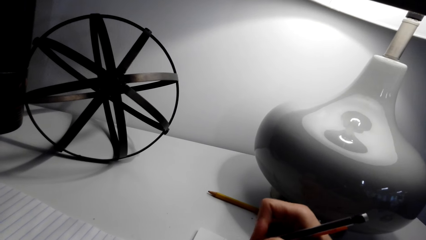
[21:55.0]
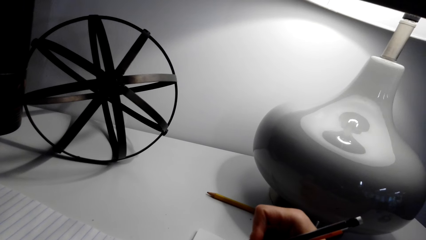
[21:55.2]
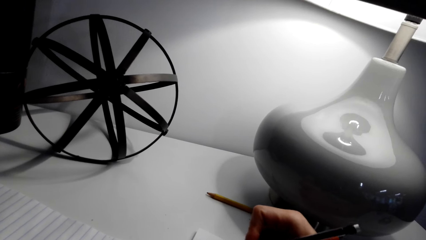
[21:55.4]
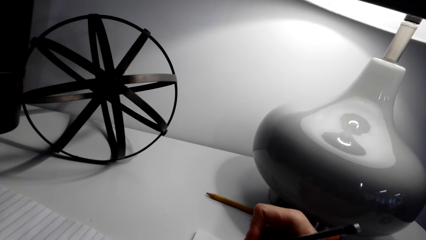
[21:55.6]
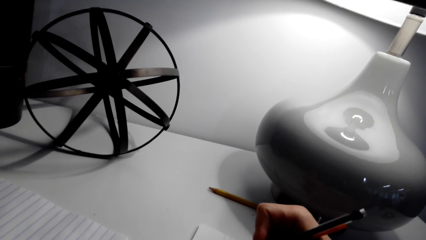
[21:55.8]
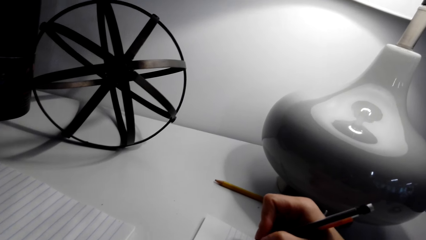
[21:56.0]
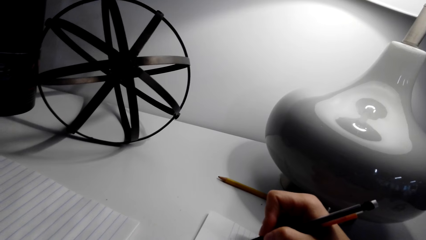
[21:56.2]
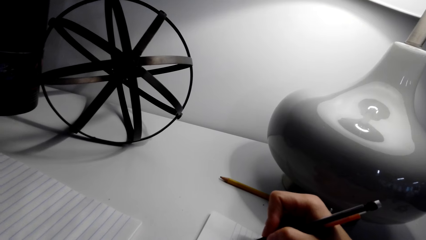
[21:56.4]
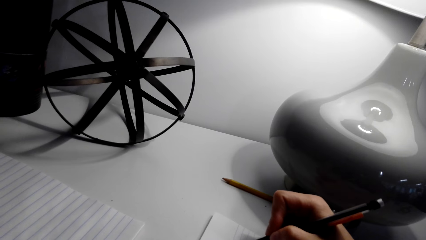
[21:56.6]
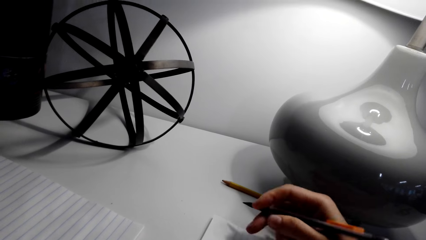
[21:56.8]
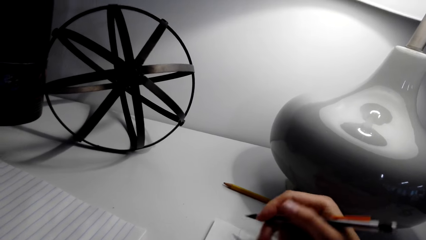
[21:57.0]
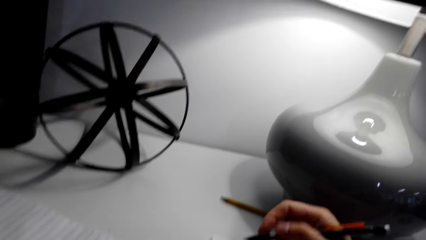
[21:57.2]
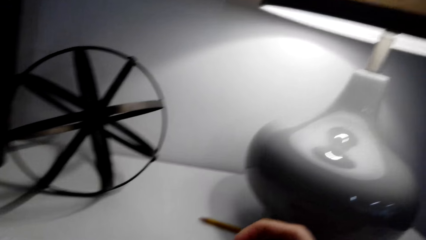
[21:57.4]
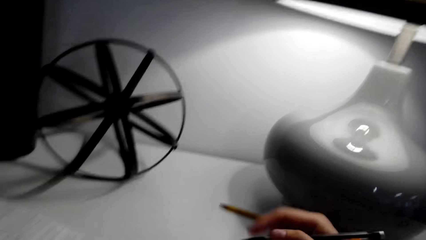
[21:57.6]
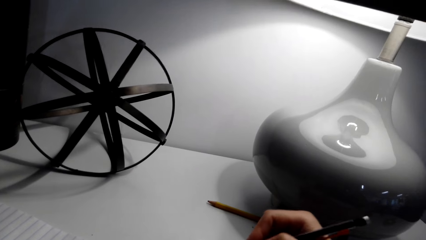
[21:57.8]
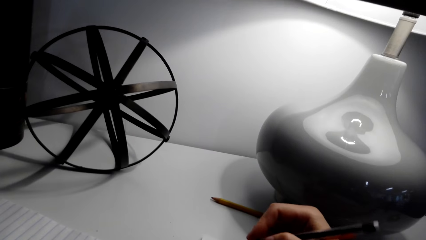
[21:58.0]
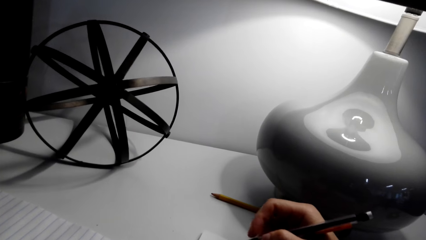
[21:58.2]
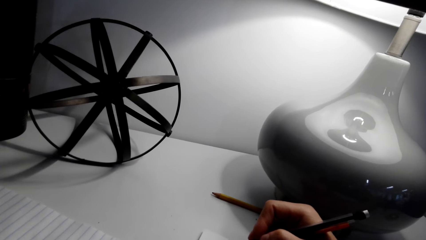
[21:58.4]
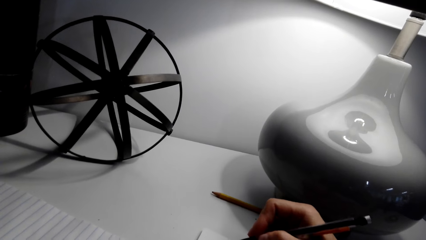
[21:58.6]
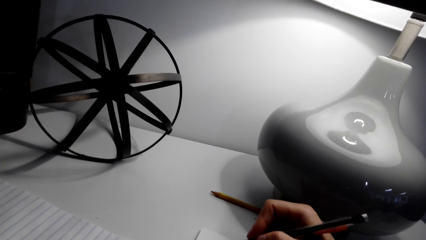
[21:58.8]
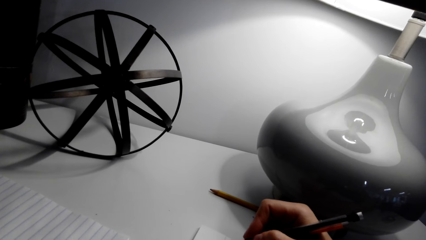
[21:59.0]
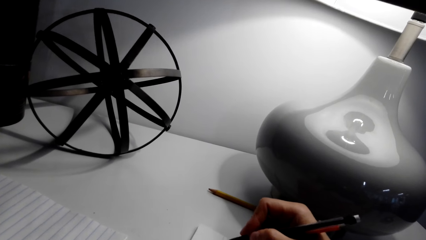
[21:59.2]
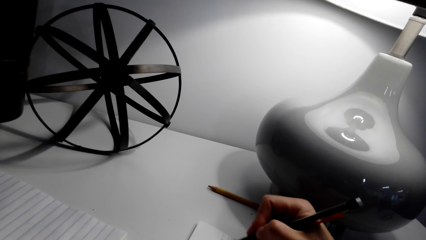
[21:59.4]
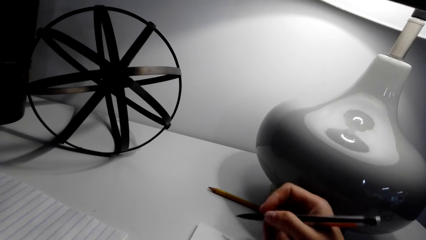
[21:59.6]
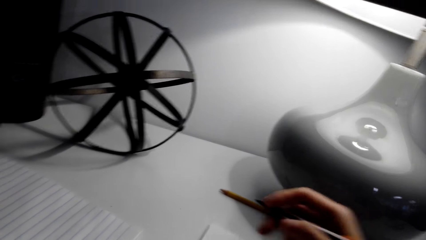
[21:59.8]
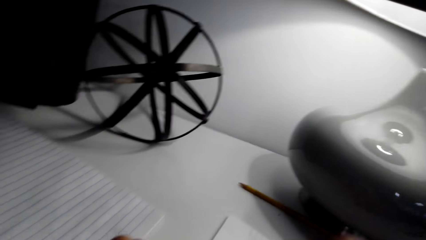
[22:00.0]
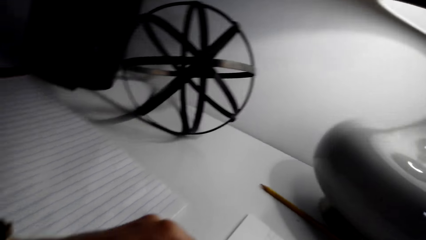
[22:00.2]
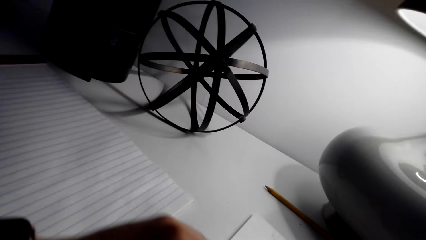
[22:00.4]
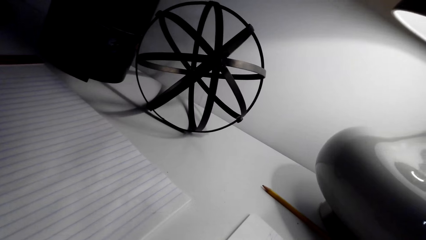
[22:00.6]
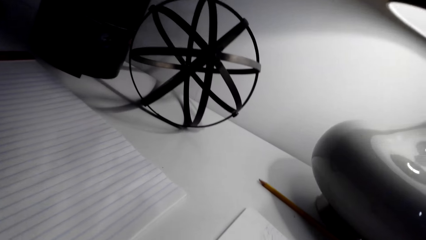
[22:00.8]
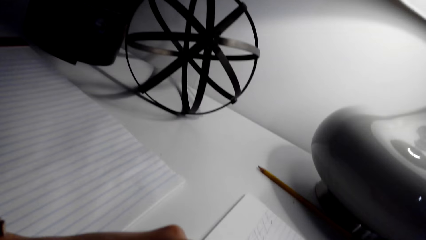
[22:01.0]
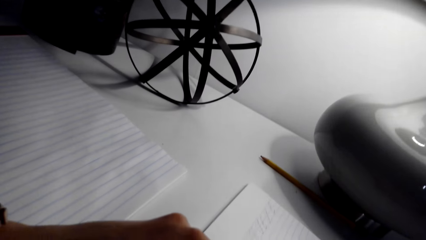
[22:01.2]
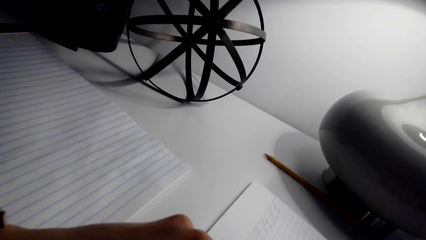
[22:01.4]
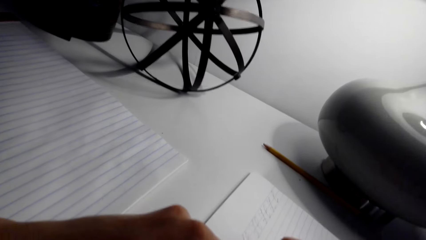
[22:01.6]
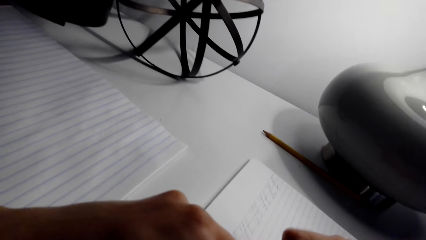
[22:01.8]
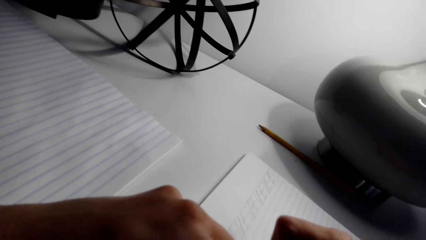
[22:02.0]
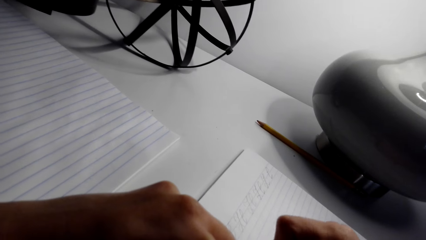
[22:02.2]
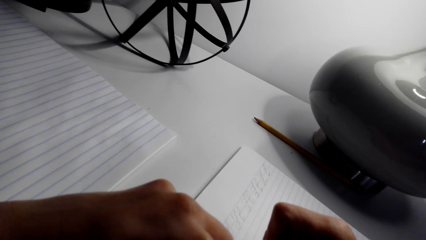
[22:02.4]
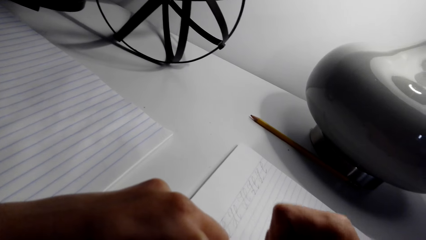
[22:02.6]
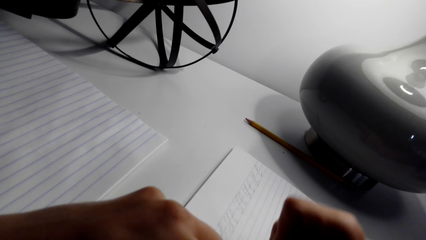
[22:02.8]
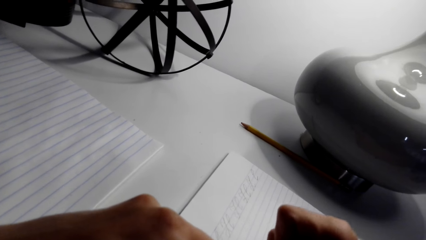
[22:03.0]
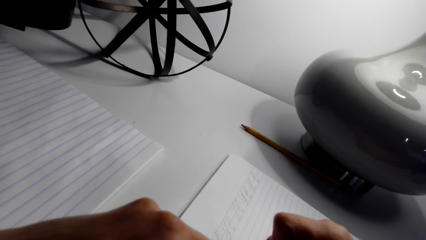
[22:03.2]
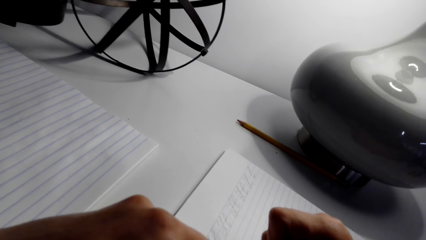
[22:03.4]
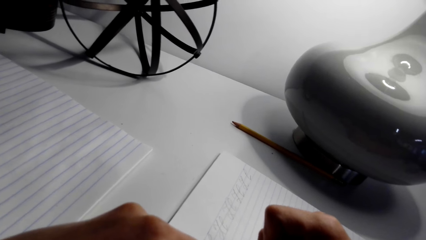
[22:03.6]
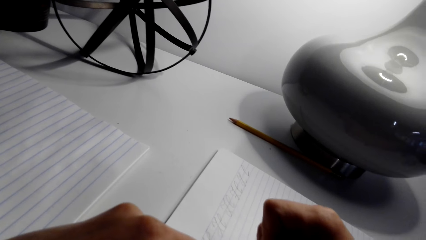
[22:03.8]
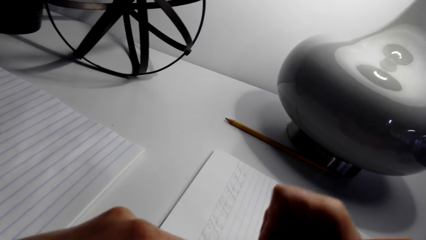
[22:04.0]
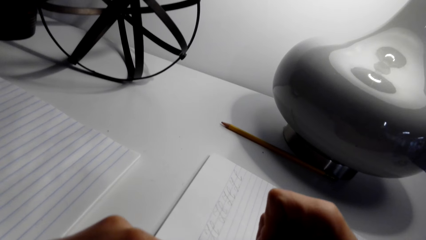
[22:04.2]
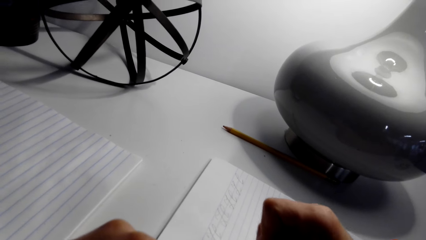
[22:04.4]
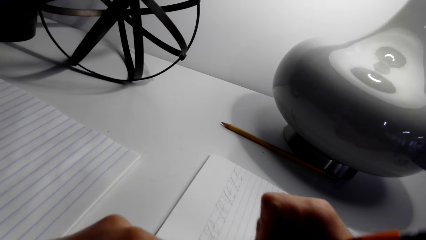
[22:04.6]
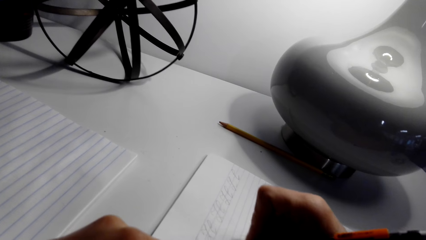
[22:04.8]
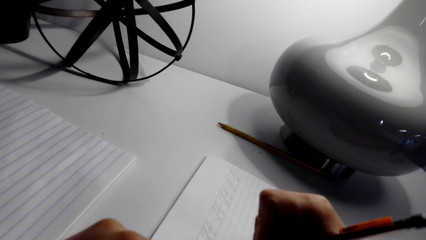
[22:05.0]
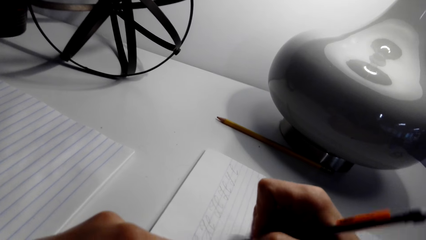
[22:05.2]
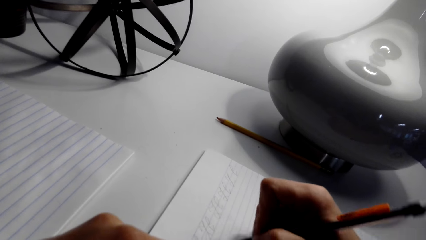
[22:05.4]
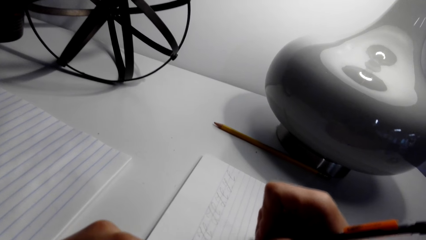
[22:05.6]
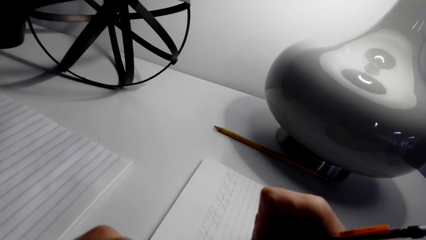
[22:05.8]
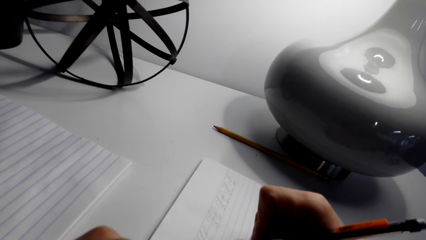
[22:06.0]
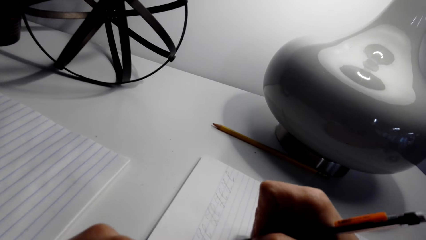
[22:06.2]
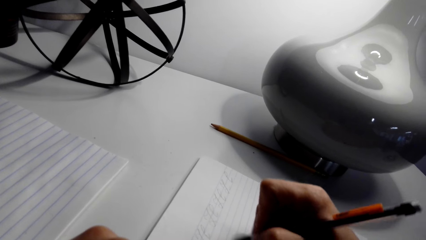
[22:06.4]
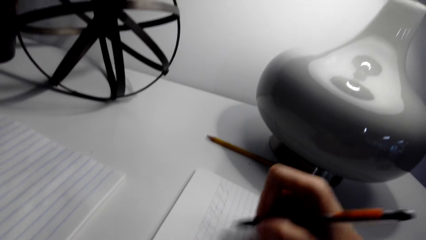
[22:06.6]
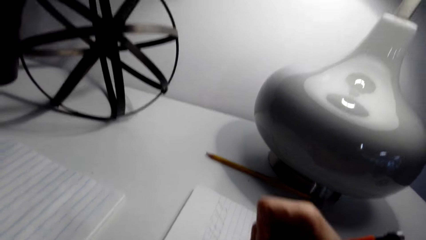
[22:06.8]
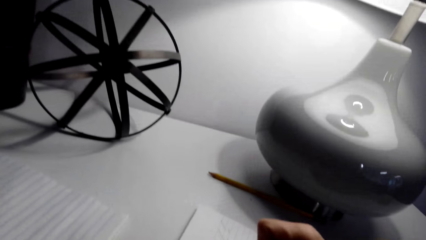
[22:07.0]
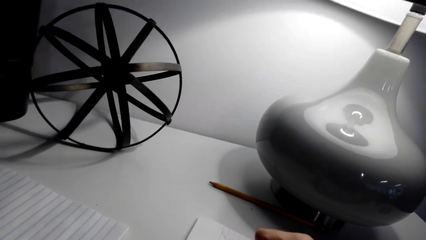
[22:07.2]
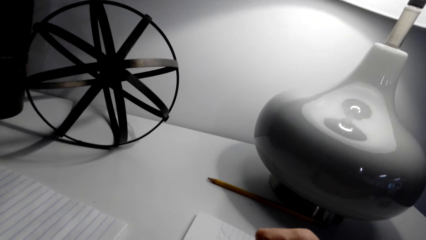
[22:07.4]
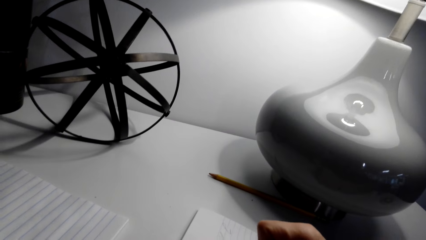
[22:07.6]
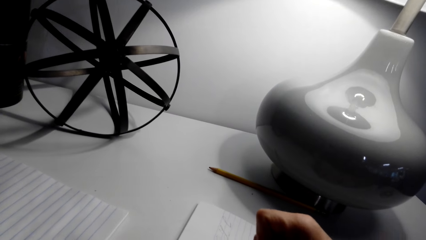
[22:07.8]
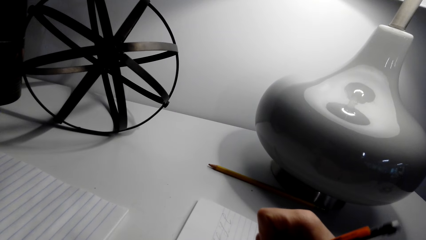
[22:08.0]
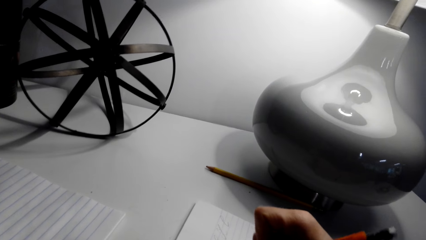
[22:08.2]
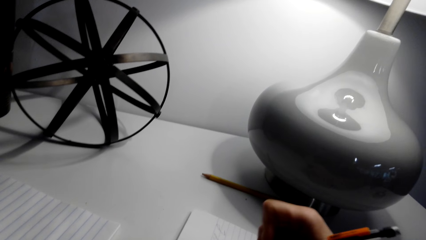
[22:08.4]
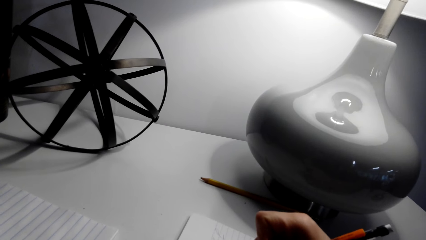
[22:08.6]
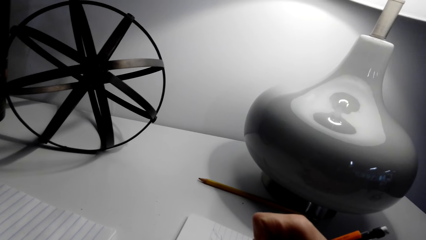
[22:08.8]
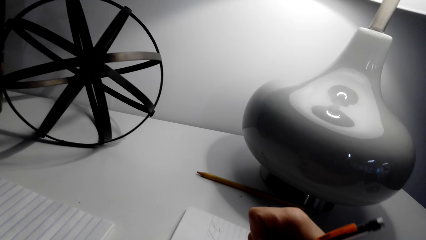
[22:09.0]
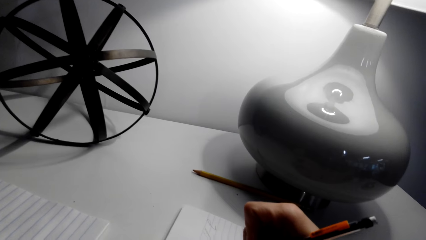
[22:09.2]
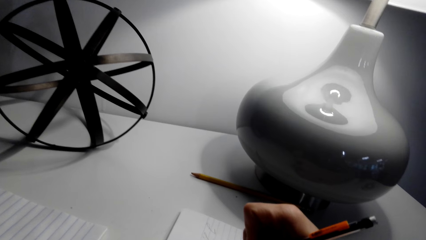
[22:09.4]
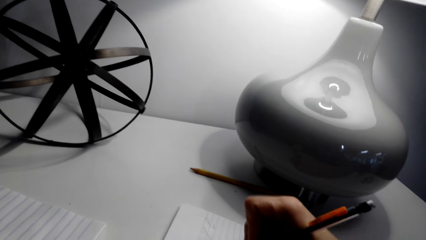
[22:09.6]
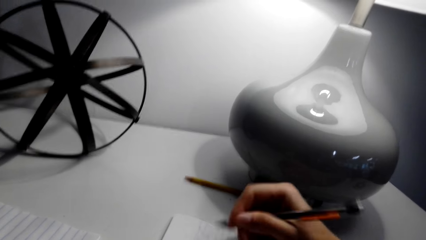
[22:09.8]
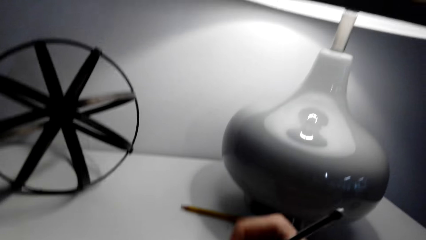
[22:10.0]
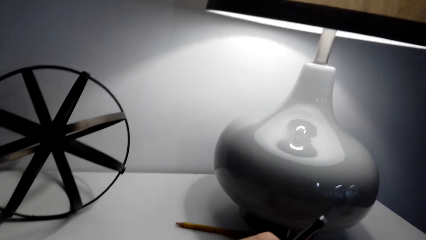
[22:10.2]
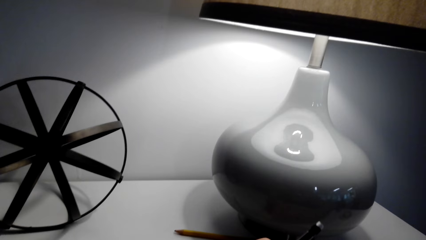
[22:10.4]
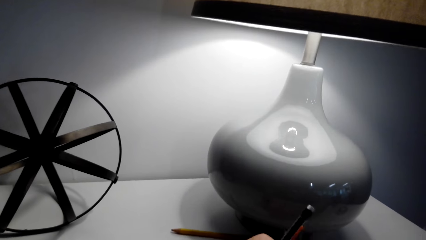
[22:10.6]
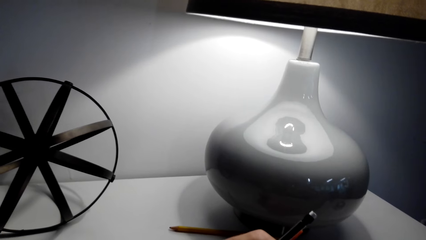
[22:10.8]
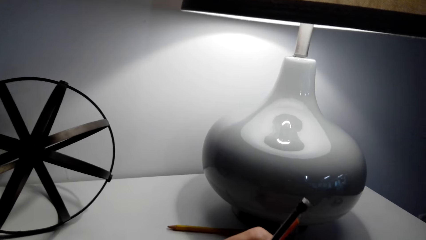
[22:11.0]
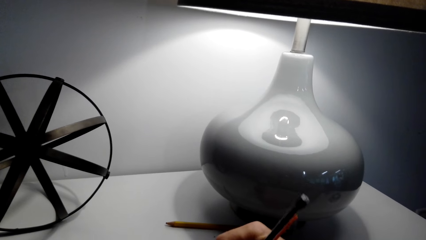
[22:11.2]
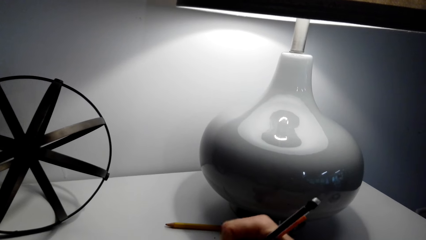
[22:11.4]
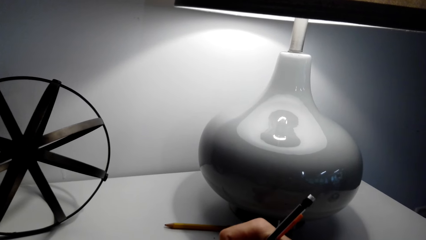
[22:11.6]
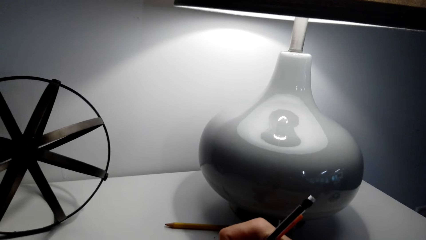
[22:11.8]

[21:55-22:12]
The camera wearer holds a pencil or pen firmly. They talk with a person. They look around. They write on a notebook with the pen. They look around. They talk with the person. They write on the notebook with the pen. They write on the notebook with the pen again.
